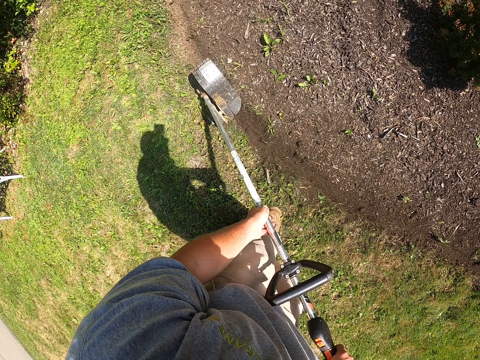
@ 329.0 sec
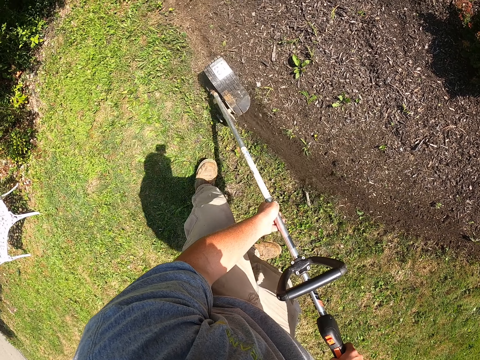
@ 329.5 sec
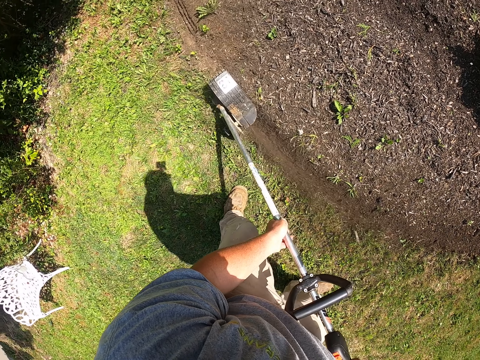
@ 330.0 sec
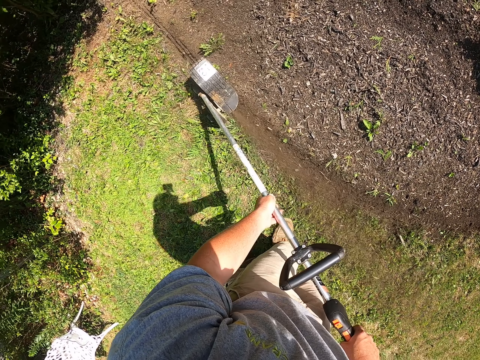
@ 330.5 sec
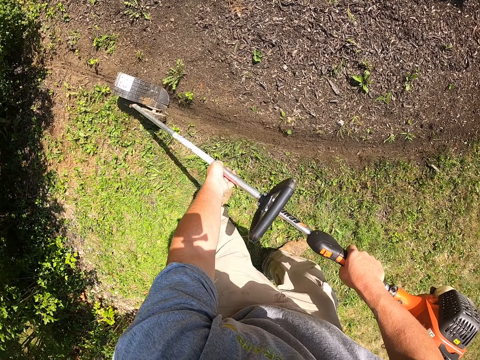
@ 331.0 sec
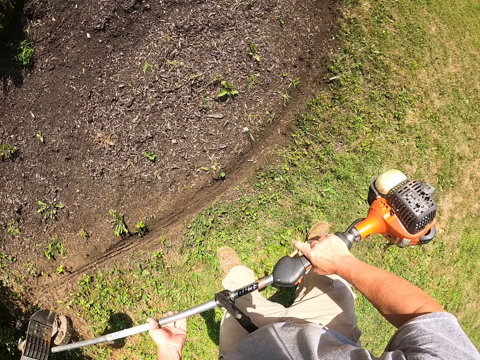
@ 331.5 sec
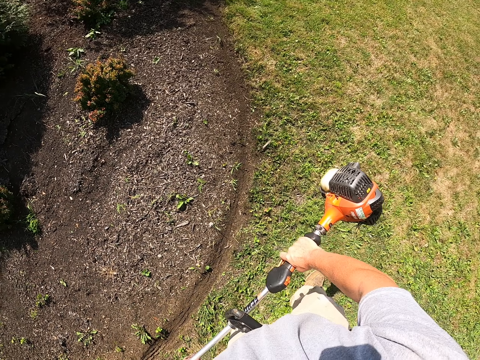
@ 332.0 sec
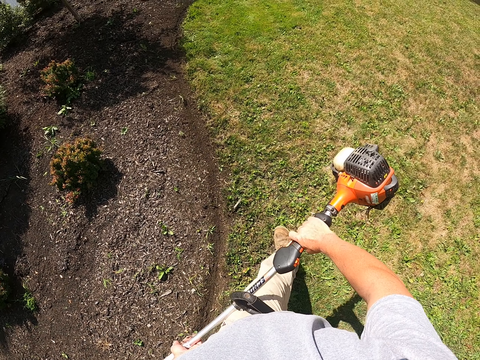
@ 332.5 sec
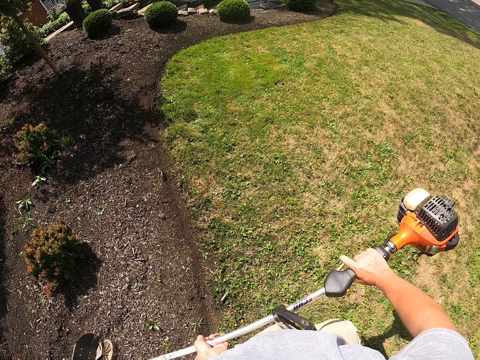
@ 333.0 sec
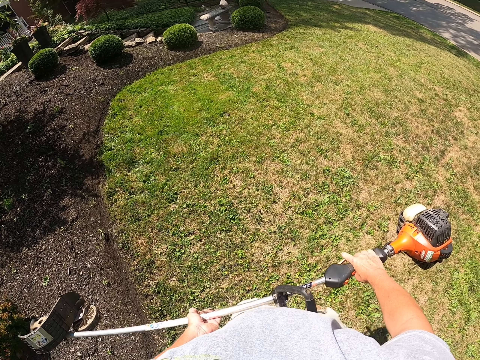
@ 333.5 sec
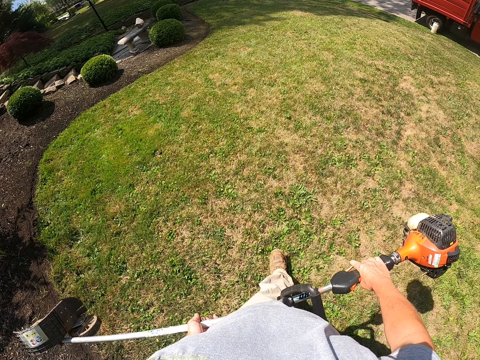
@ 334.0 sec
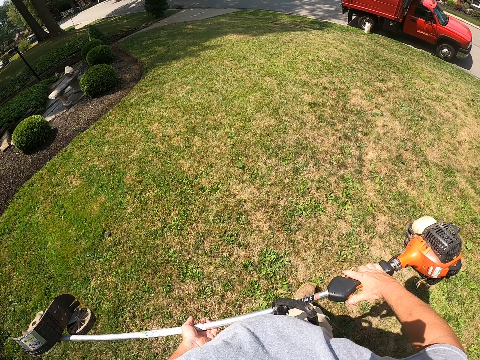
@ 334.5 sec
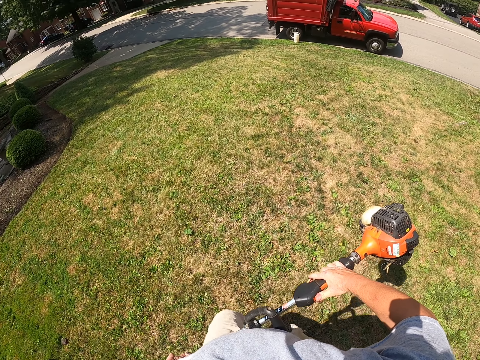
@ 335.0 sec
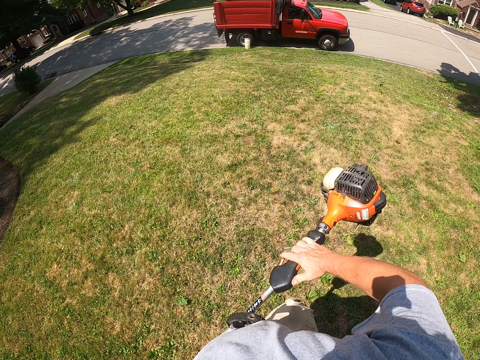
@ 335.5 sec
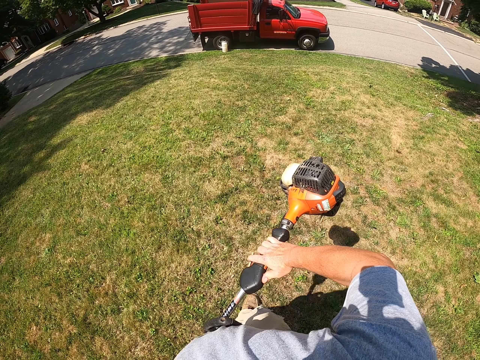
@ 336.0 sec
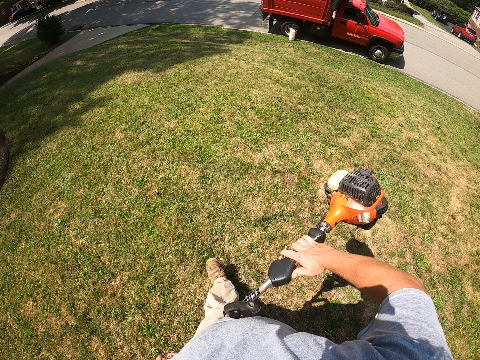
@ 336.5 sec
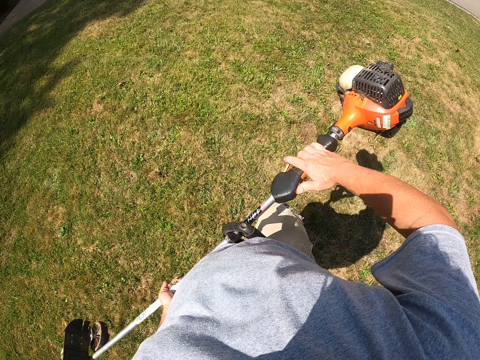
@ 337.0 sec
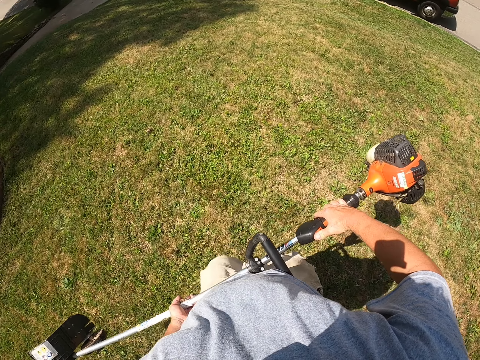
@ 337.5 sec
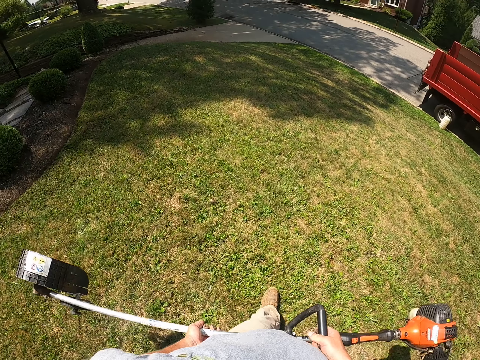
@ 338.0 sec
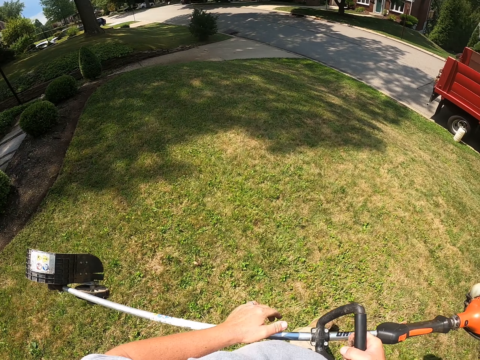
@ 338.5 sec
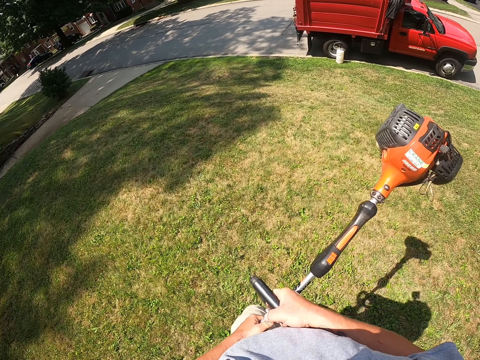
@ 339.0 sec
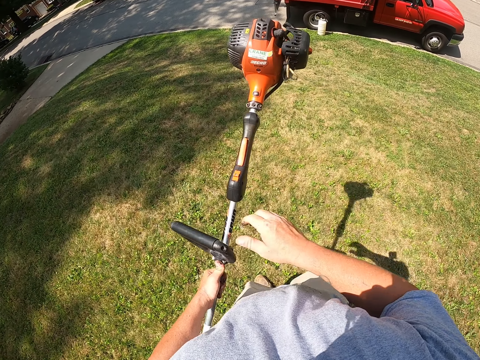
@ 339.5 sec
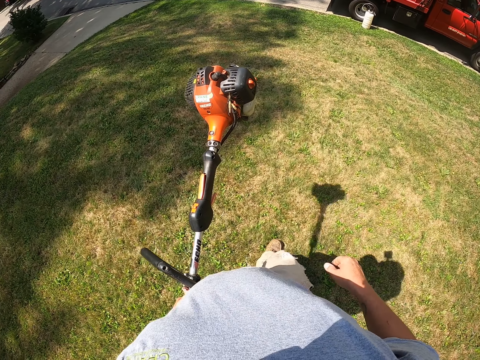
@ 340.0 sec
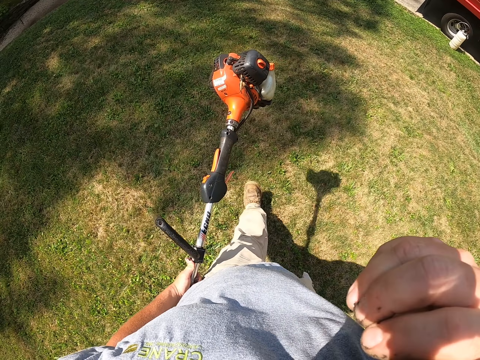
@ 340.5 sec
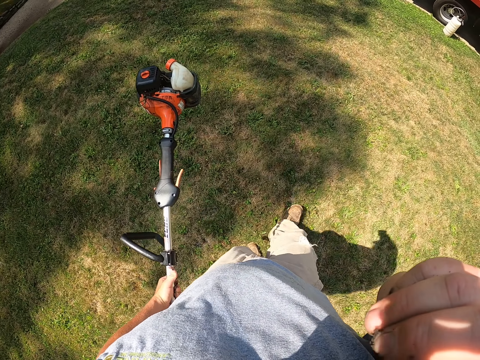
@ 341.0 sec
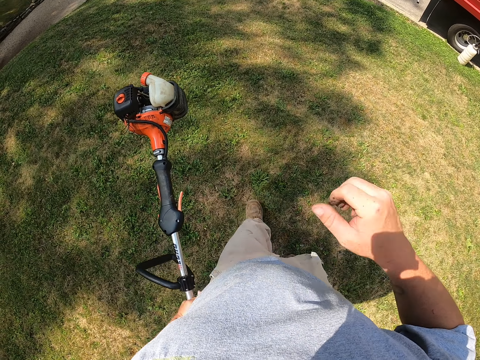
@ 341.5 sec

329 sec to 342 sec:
The camera wearer lifts the brush cutter off the ground. He walks to the track. He pulls his hand off the brush cutter, walks on the grass and adjusts the camera.

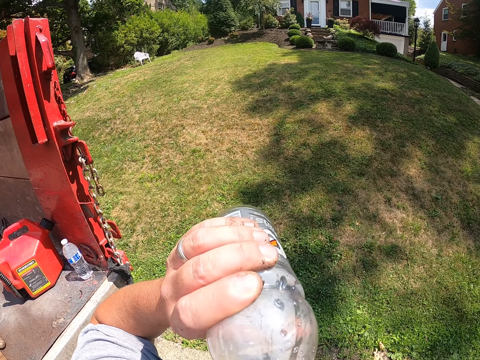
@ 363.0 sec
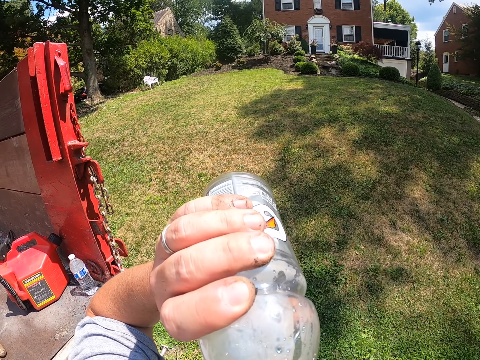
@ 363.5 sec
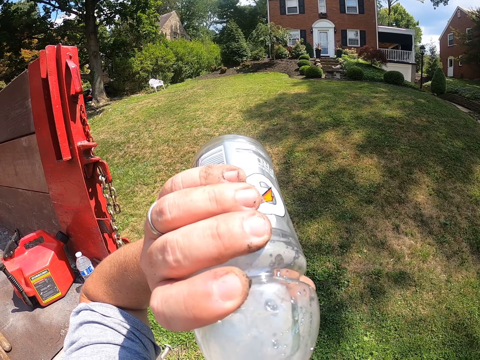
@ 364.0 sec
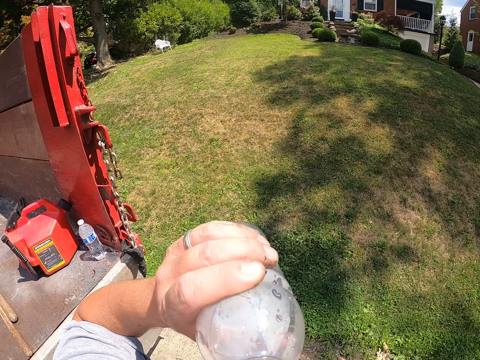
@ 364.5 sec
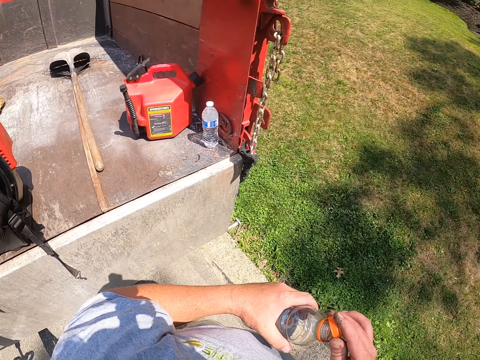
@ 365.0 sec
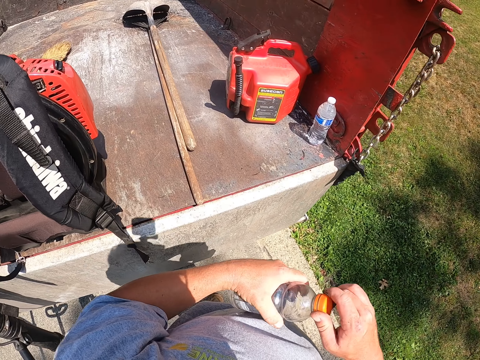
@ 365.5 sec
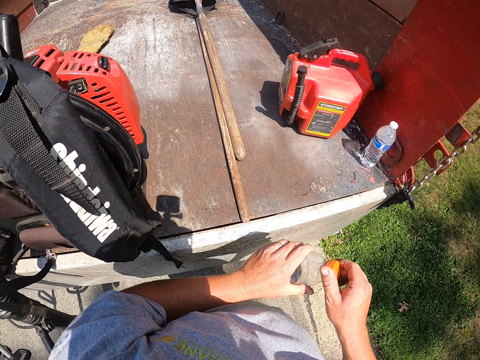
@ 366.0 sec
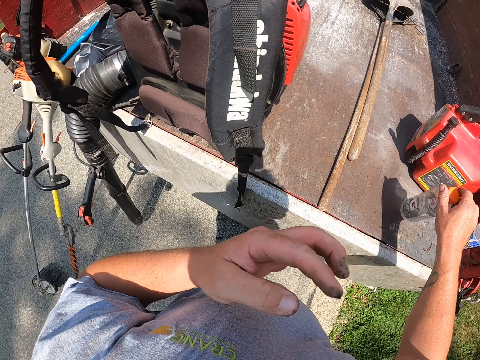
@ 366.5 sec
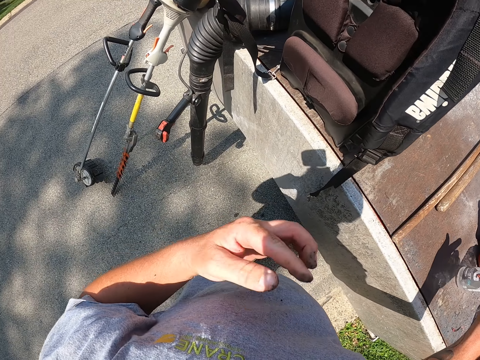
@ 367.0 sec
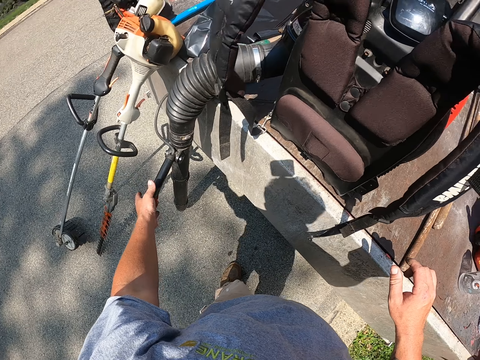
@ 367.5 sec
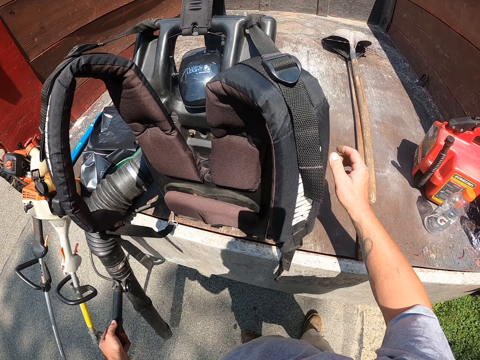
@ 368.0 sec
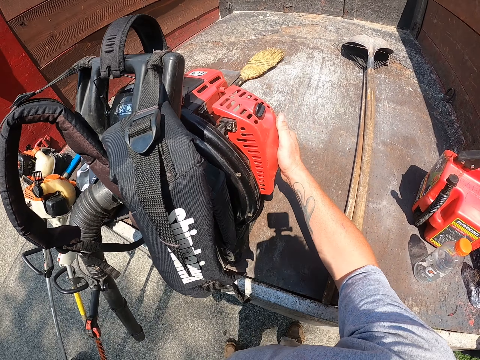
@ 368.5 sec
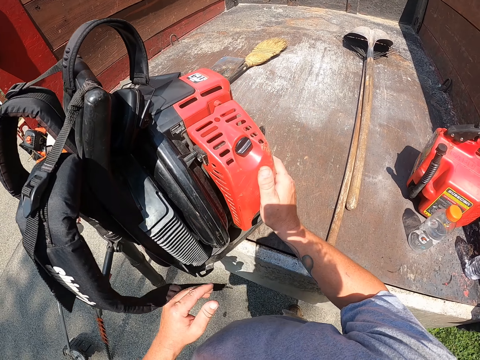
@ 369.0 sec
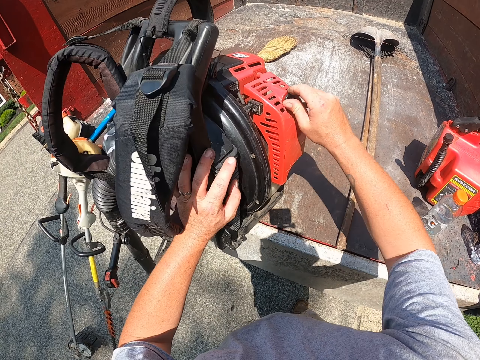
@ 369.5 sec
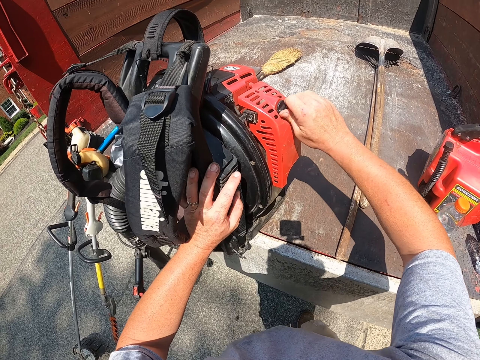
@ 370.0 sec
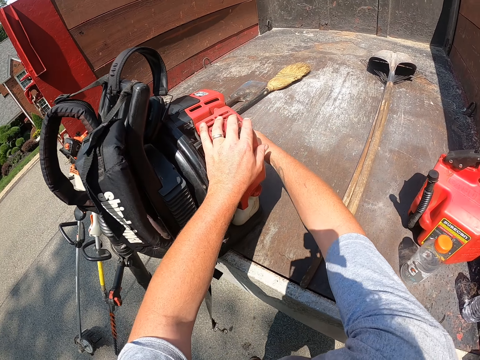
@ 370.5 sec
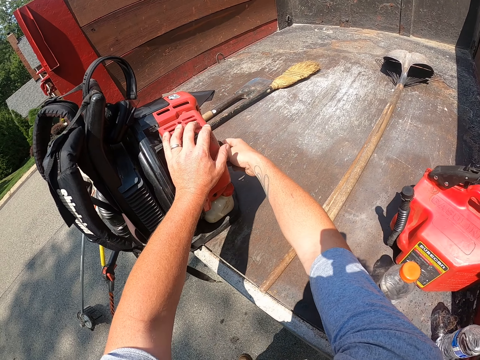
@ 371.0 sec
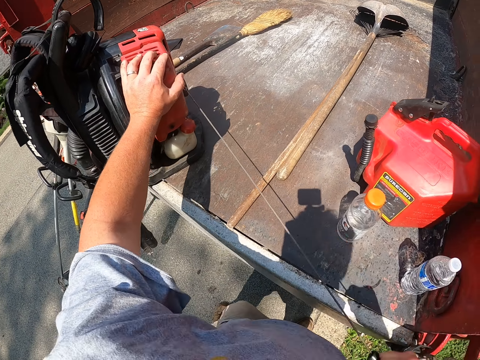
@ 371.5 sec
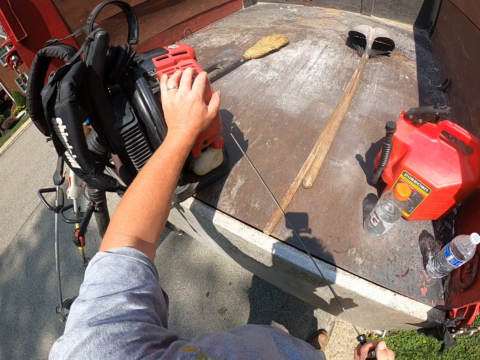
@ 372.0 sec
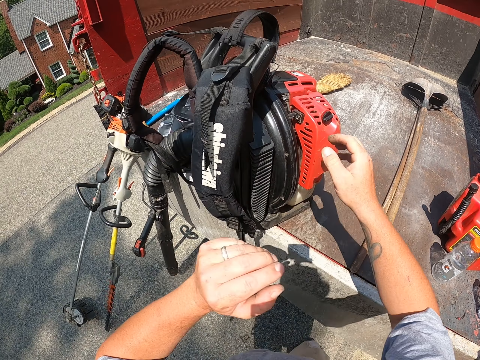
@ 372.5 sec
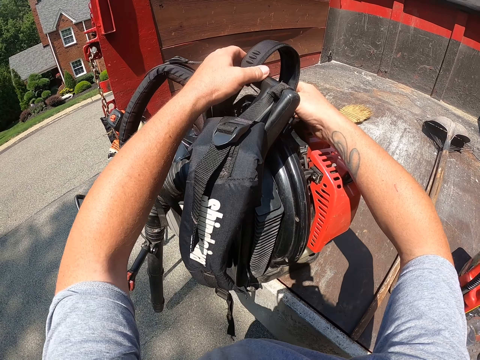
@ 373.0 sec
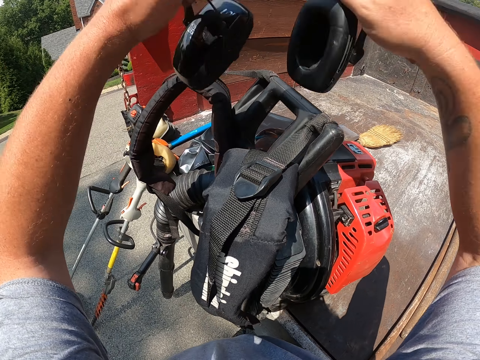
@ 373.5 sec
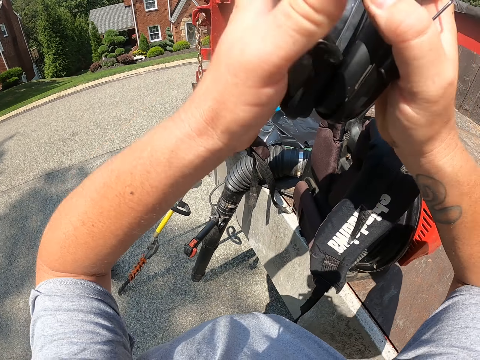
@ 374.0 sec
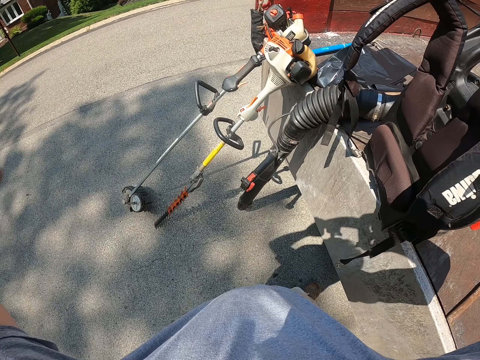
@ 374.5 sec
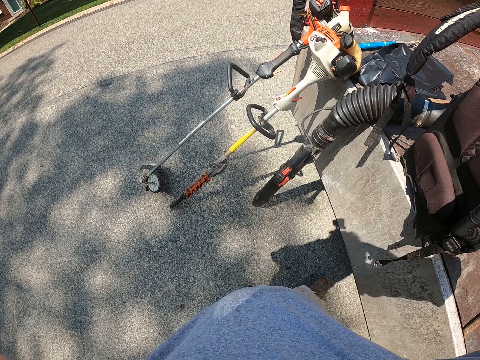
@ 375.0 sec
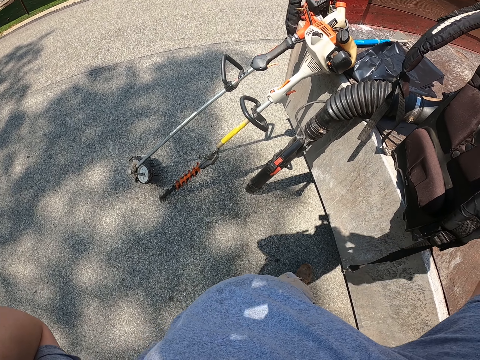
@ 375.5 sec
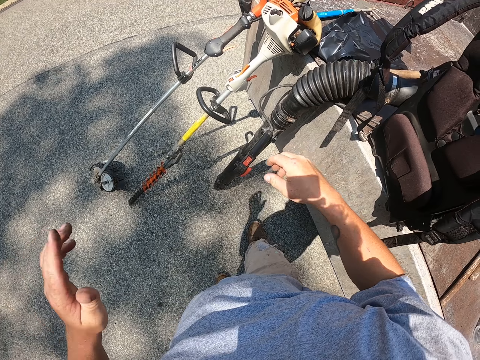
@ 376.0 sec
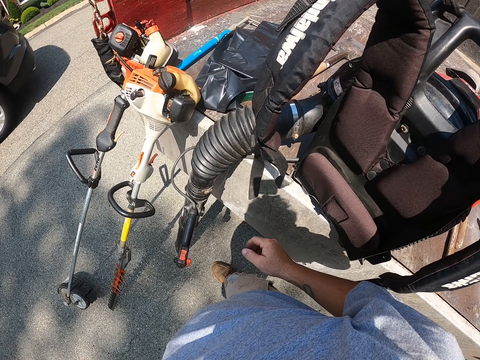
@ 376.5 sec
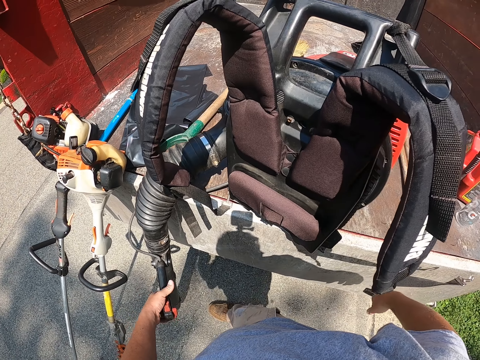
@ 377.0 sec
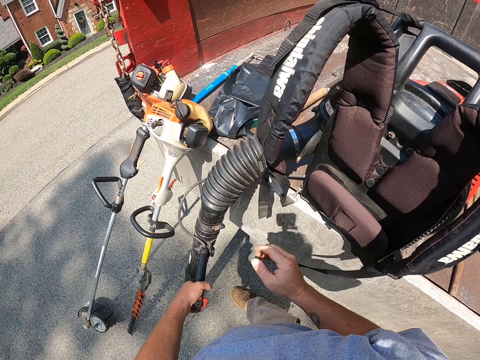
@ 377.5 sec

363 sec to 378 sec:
The camera wearer pulls the bottle off her mouth. She closes the bottle with a lid. She puts the bottle on the truck. She holds a vacuum cleaner or air blower. She starts the vacuum cleaner engine. She picks up headphones and puts on the headphones.
